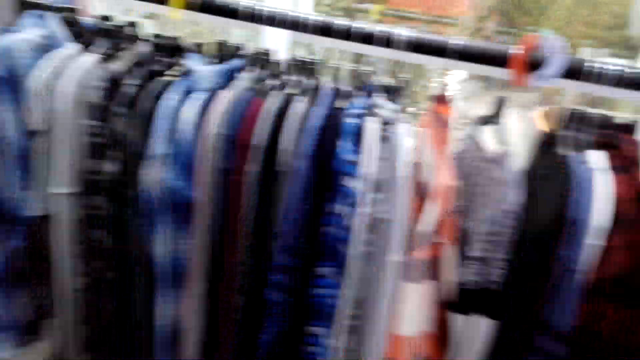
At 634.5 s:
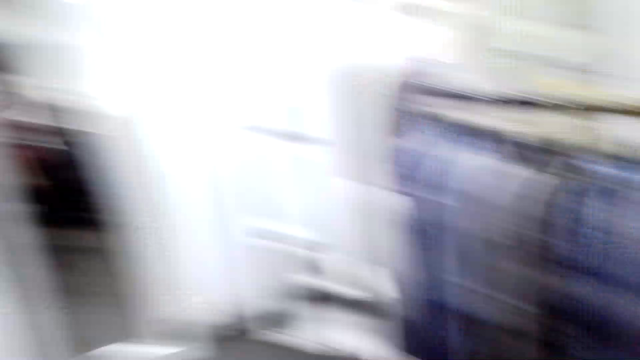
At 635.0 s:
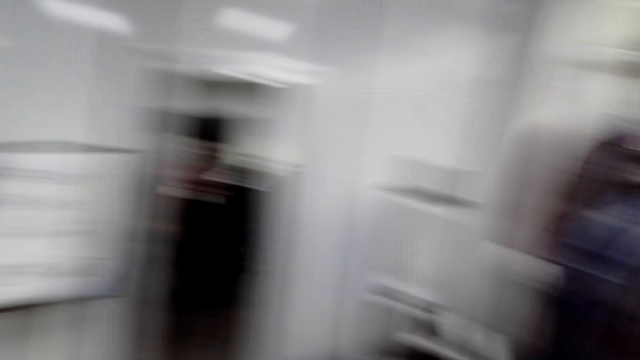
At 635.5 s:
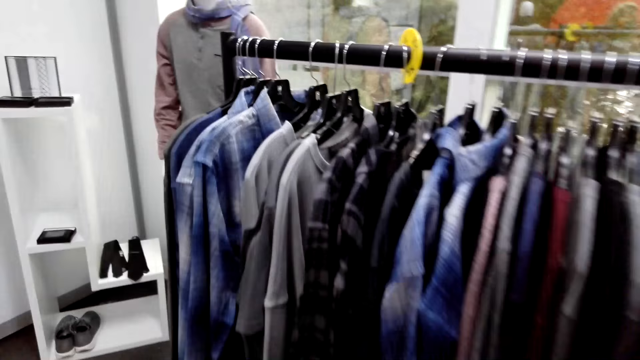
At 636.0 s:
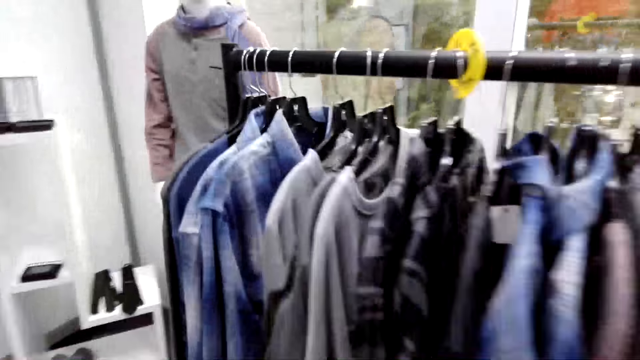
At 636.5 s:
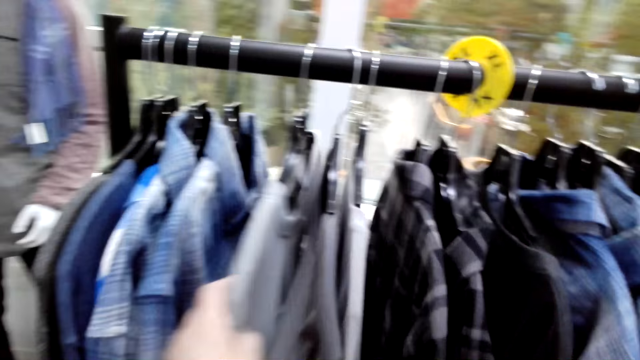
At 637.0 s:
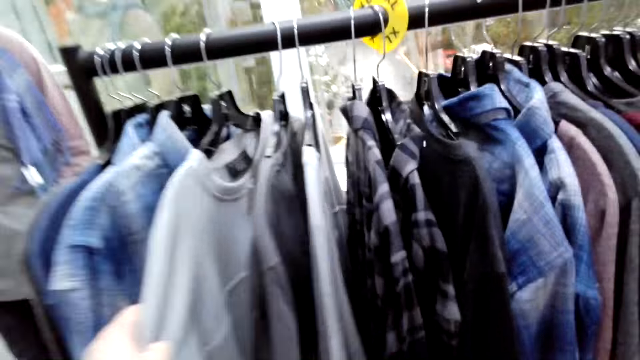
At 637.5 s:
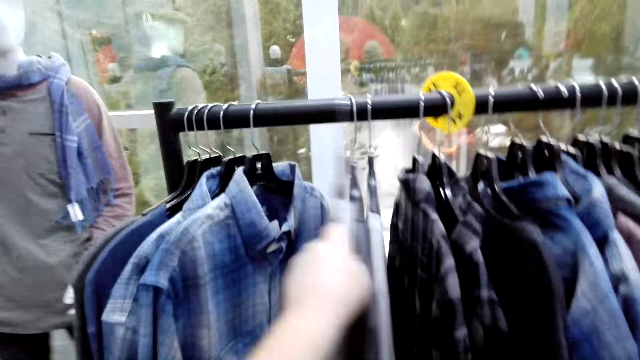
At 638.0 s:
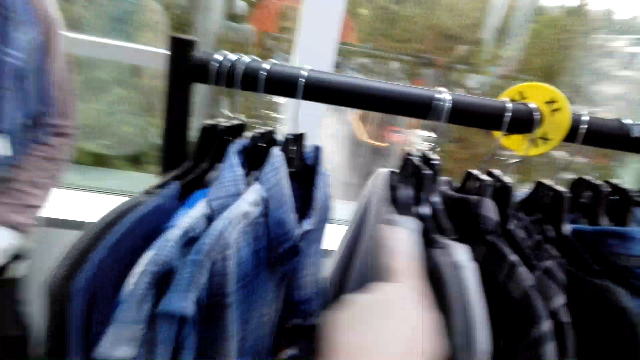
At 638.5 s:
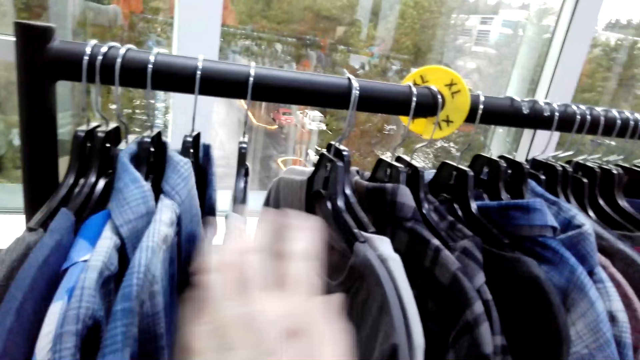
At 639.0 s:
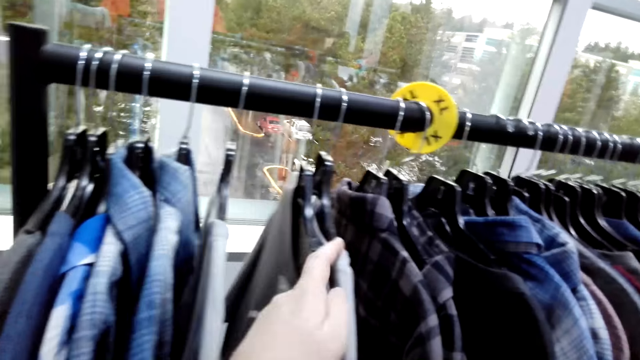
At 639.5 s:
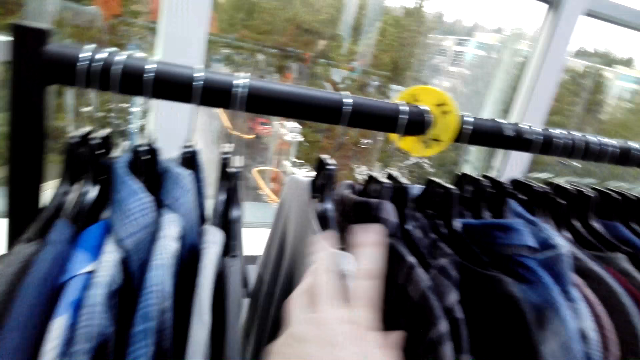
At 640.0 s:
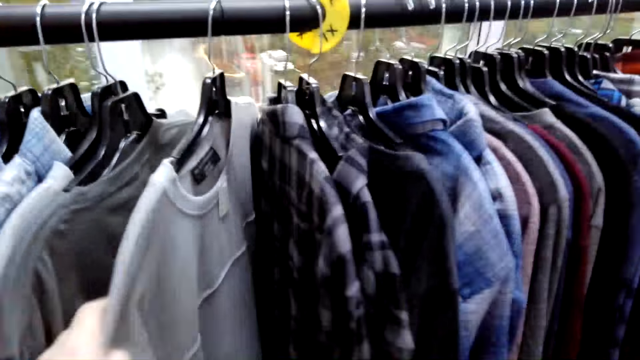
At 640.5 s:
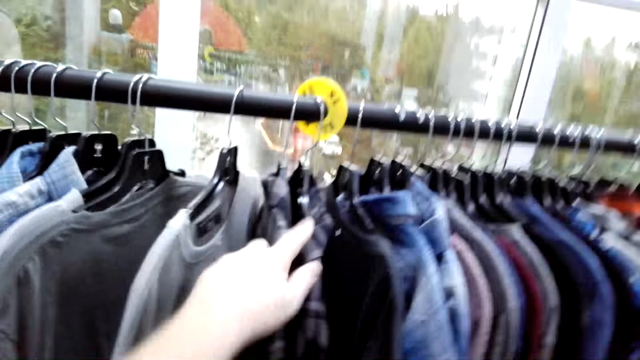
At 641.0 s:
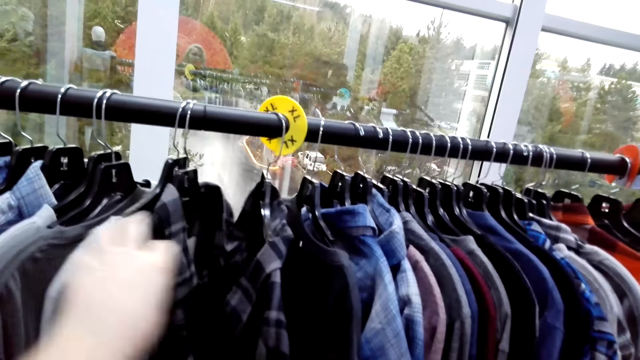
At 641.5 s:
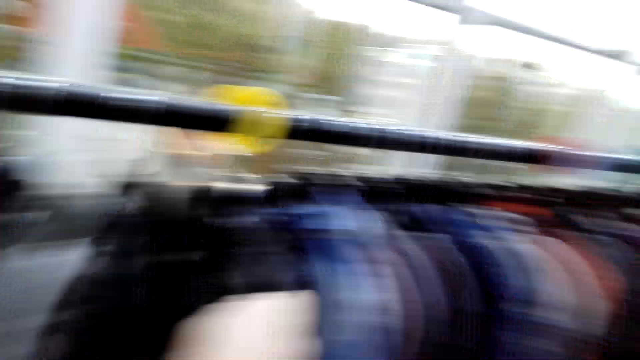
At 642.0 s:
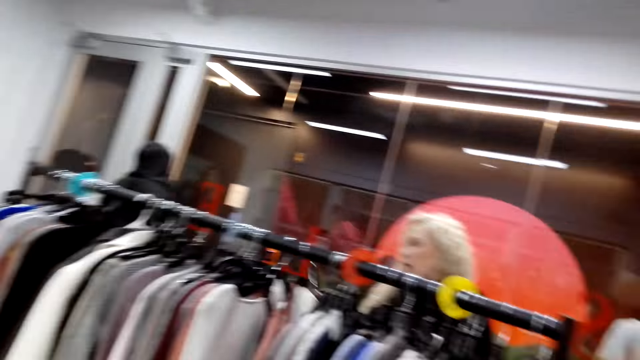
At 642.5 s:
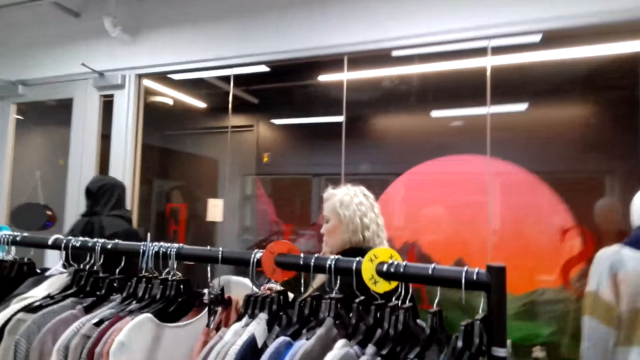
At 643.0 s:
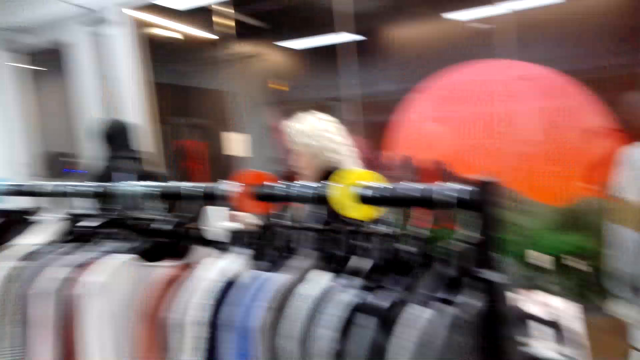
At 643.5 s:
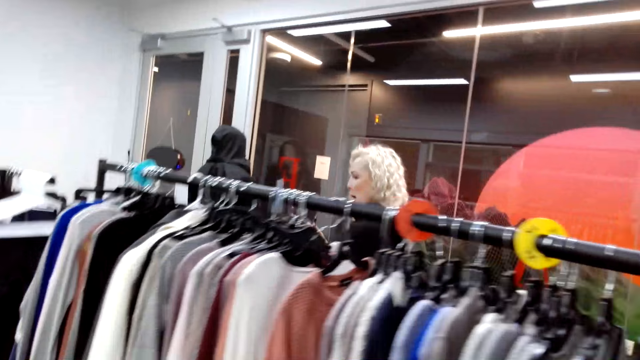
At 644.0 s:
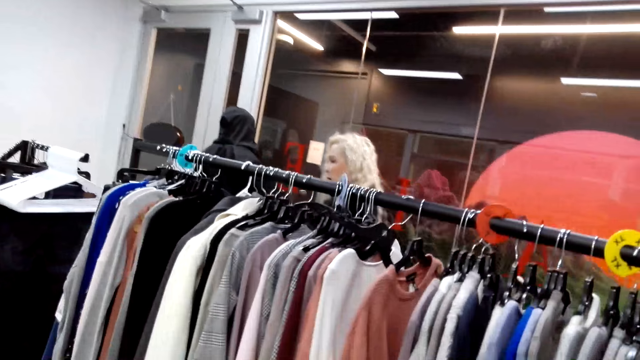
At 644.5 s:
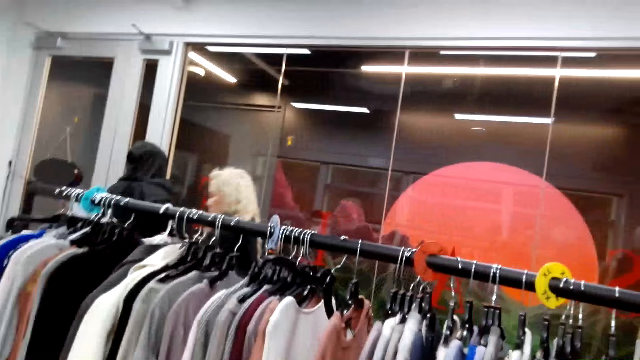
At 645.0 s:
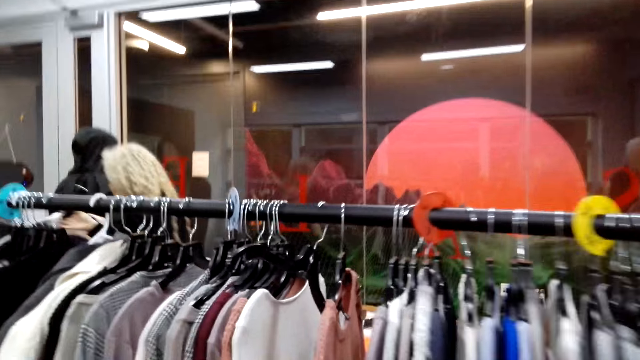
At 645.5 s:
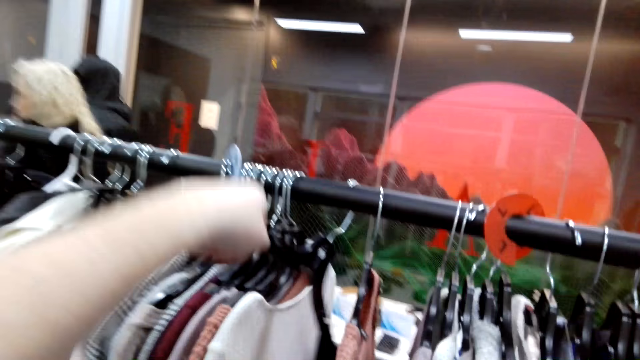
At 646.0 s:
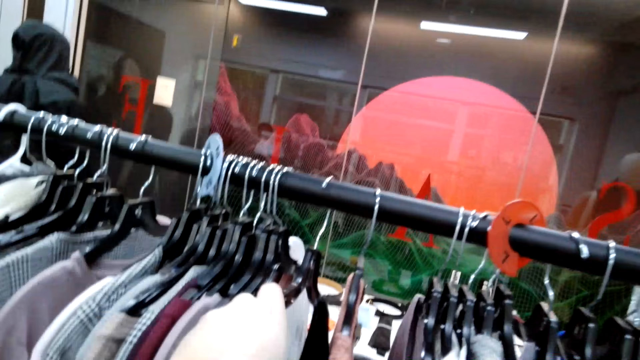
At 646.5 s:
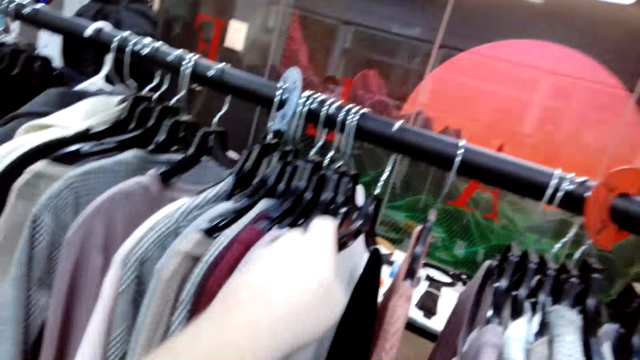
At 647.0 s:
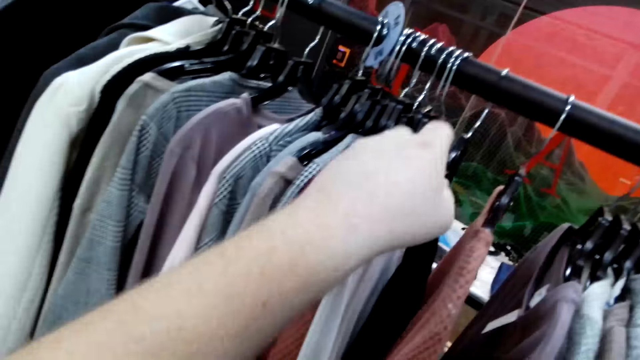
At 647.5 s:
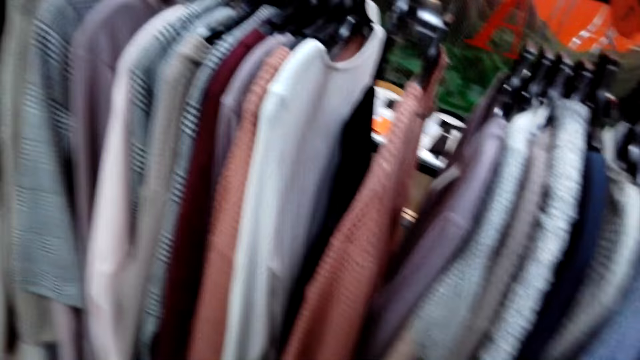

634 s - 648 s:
The camera wearer looks around. They move towards the rack and inspect the clothes on the rack. A woman talks to the camera wearer. A person walks around the boutique. The camera wearer moves towards the rack, inspects the clothes on the rack, and dialogues with the woman and a cashier.

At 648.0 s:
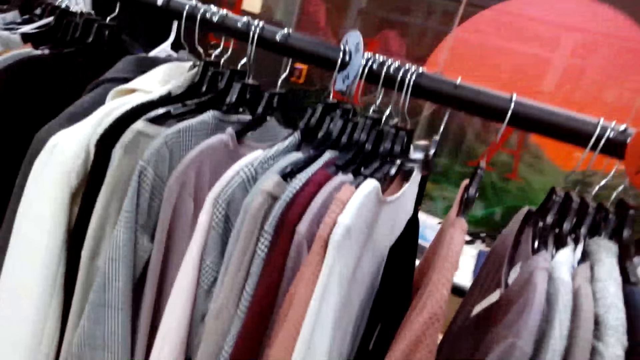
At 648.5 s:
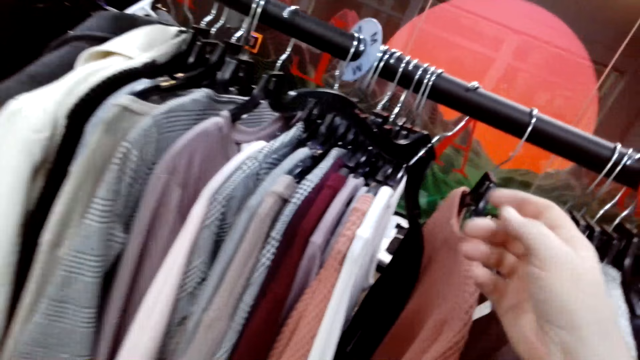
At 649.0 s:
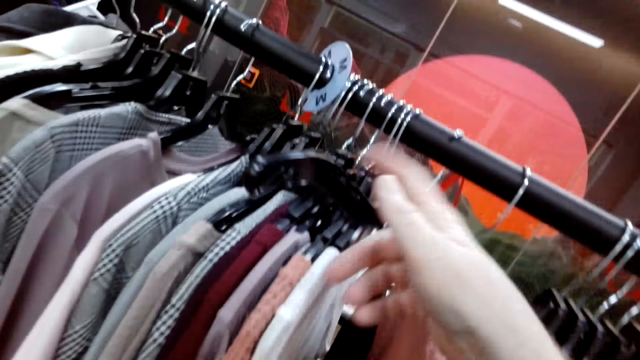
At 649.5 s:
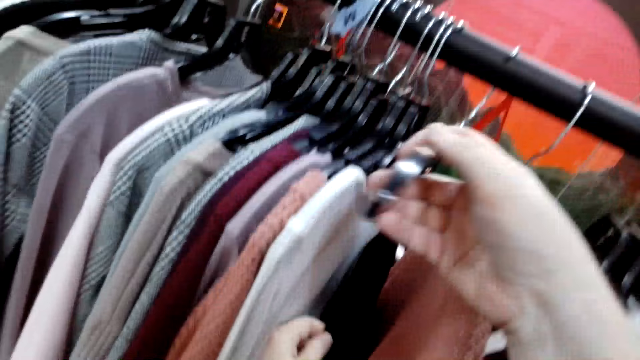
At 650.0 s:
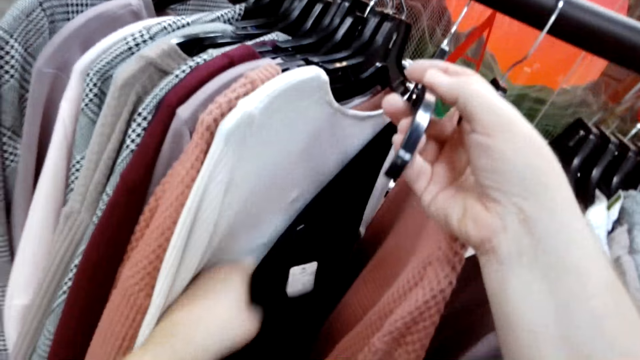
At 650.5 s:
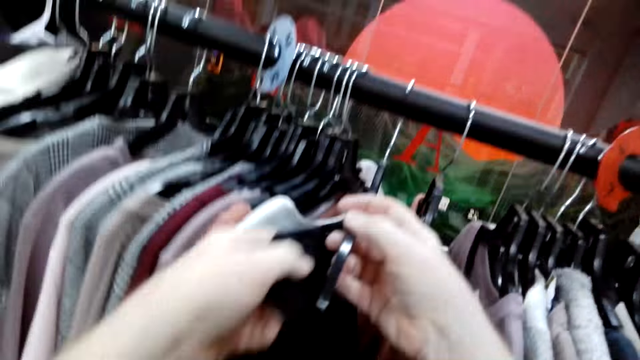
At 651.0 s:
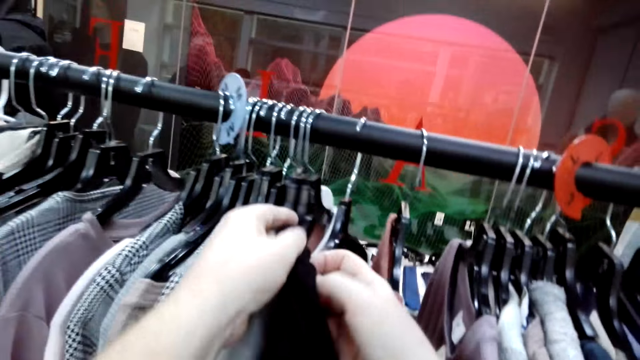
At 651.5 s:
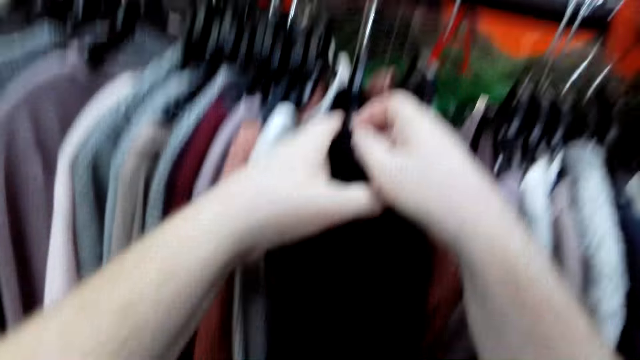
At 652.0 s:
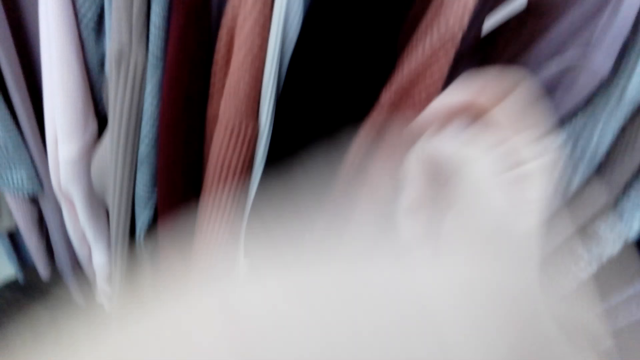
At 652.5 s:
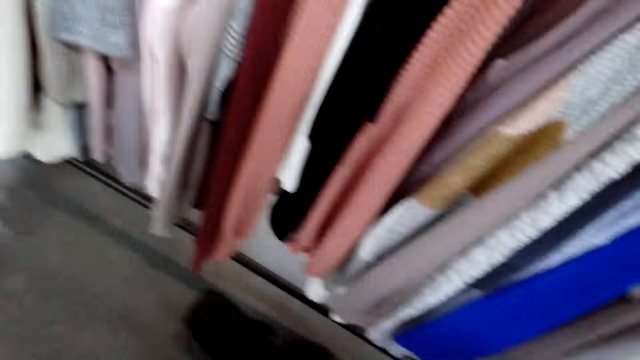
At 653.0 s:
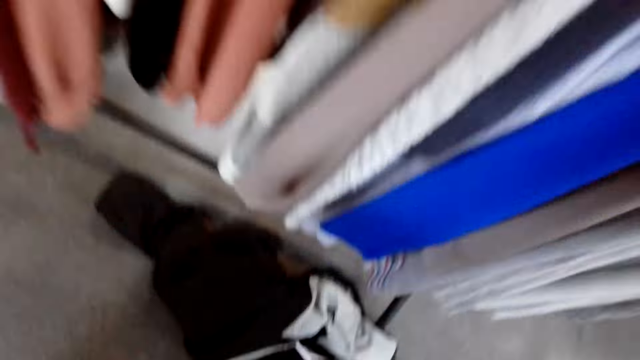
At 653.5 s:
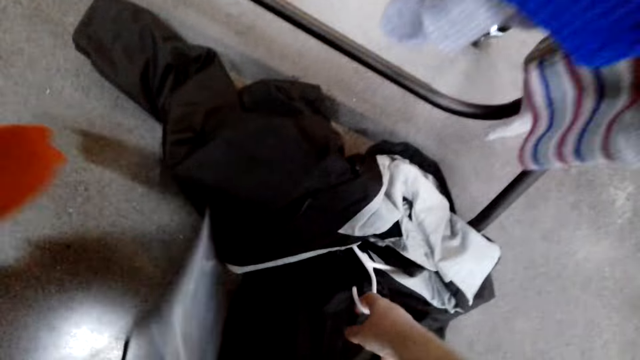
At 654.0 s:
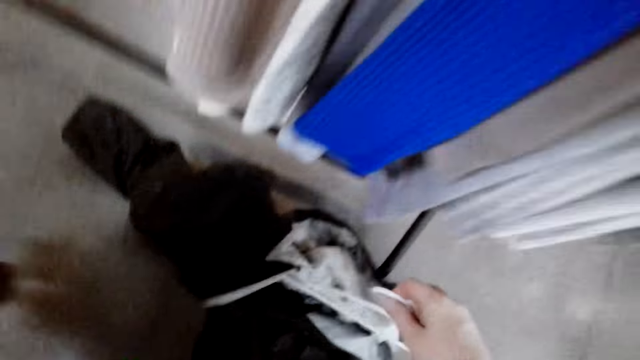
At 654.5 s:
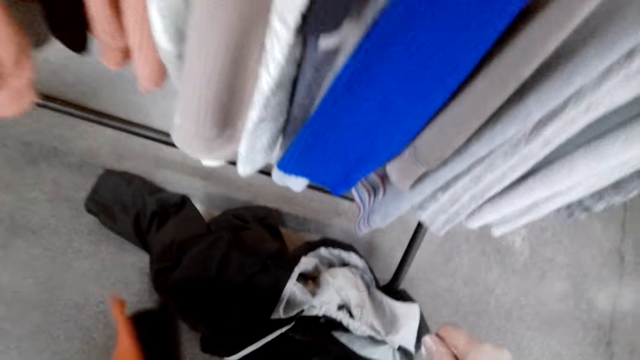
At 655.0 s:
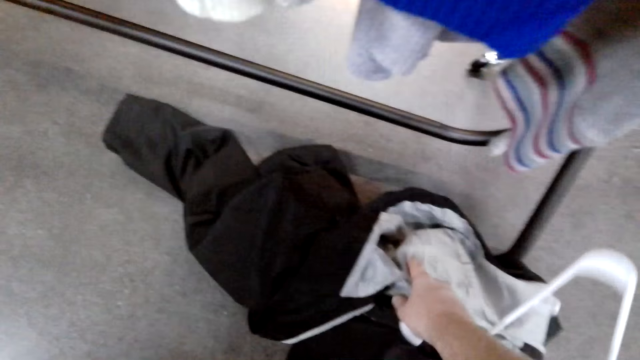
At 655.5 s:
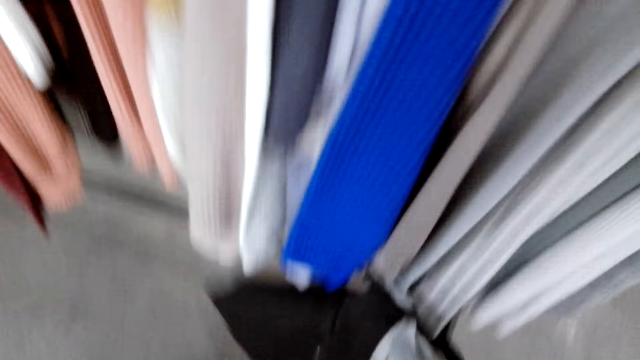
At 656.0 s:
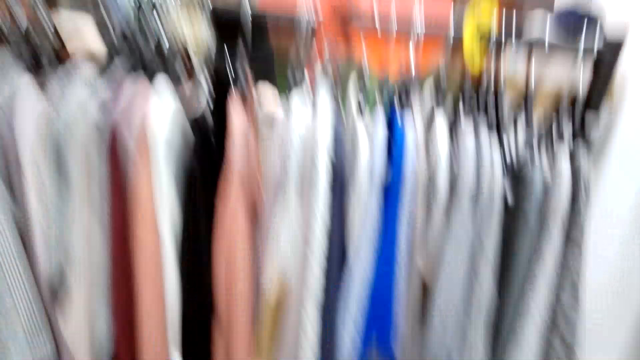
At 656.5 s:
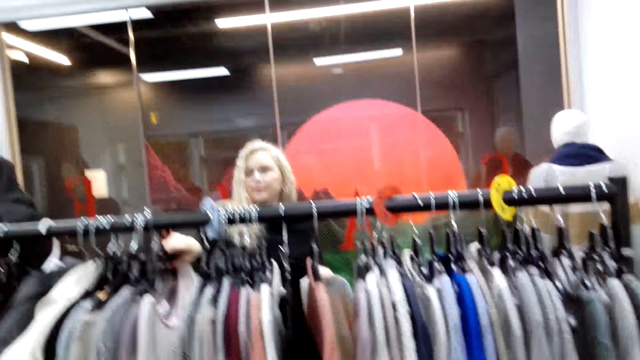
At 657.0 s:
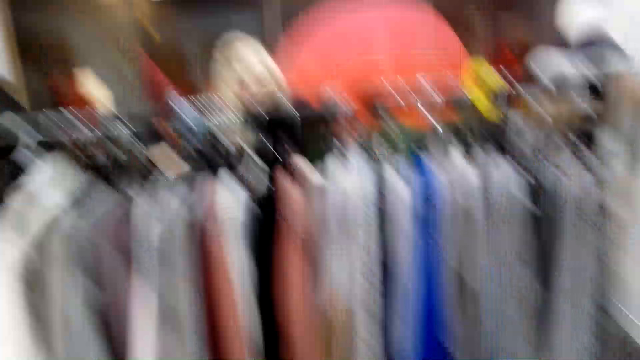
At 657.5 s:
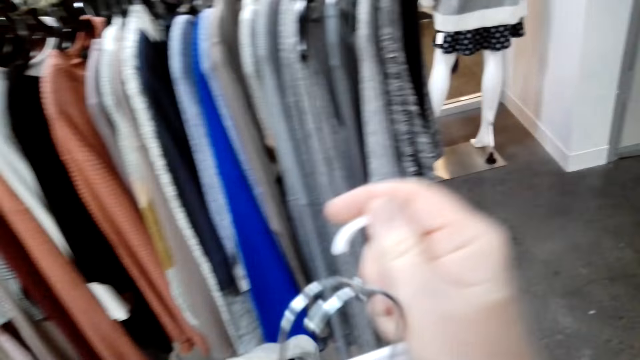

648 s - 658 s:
The camera wearer fixes the t-shirt on the hanger. A woman talks to the camera wearer. The camera wearer bends towards the floor. They pick up the clothes on the floor. The woman dialogues with a cashier. The camera wearer stands up and looks around.
